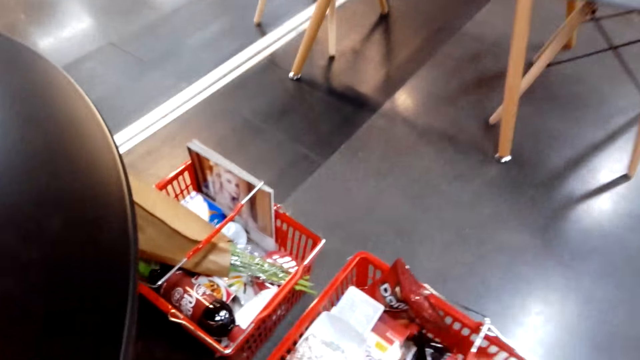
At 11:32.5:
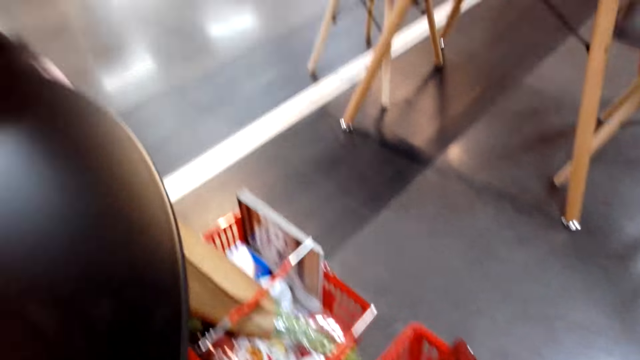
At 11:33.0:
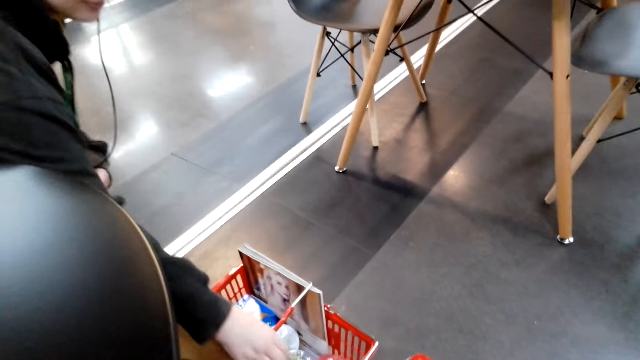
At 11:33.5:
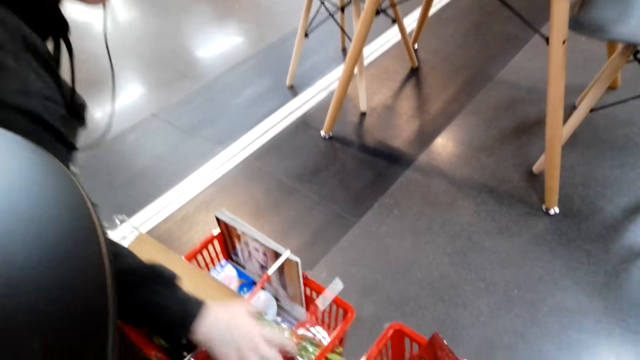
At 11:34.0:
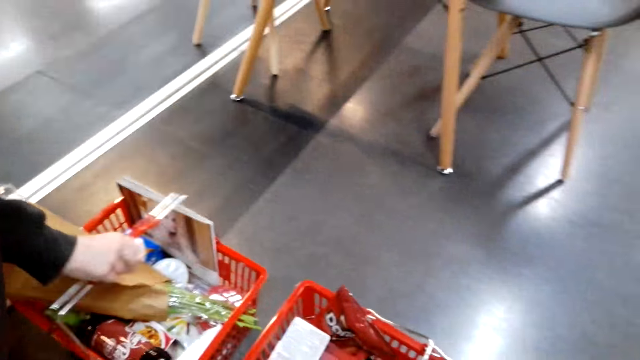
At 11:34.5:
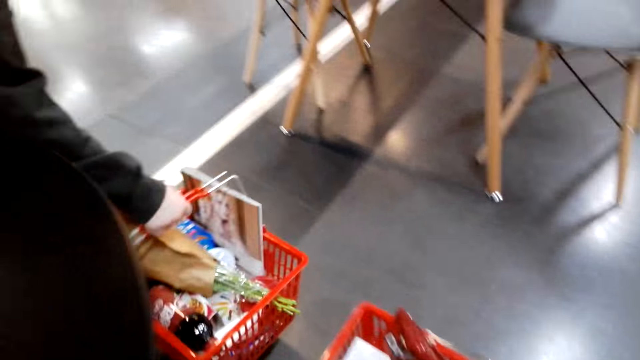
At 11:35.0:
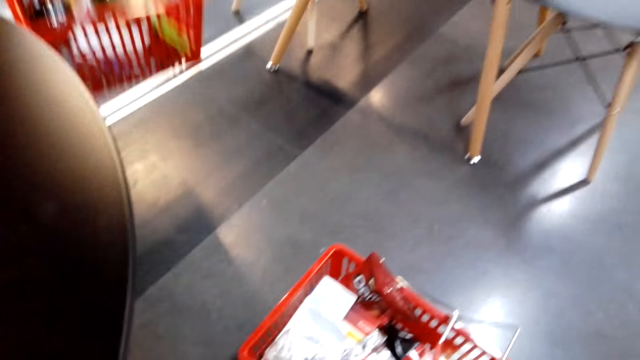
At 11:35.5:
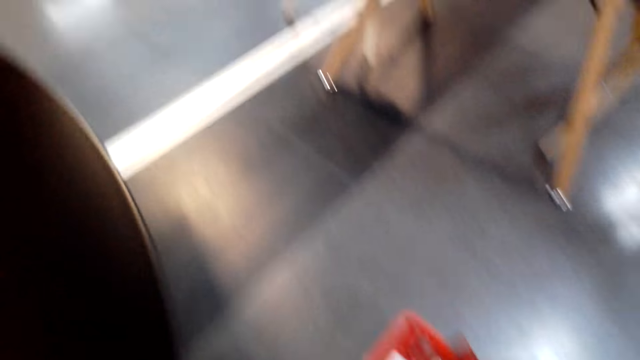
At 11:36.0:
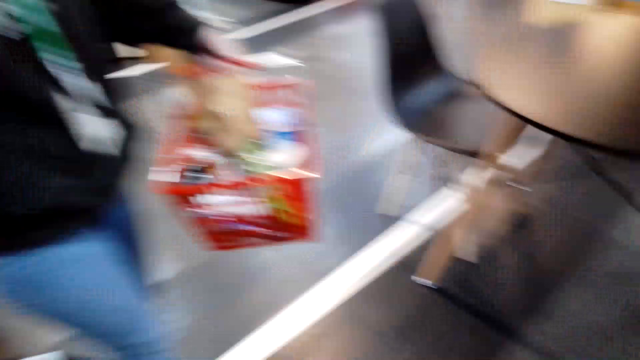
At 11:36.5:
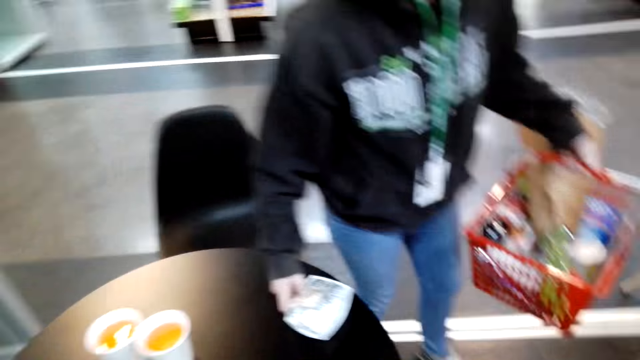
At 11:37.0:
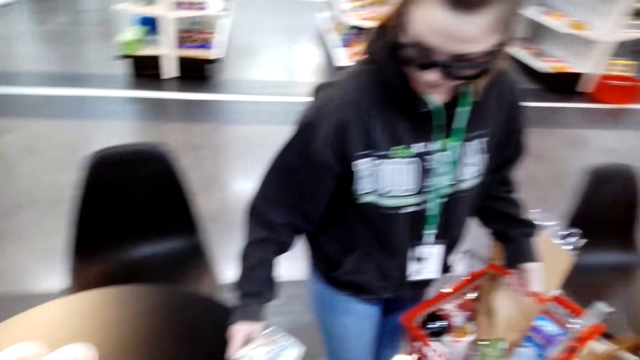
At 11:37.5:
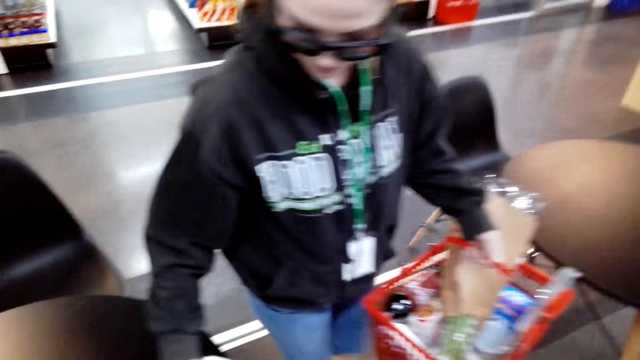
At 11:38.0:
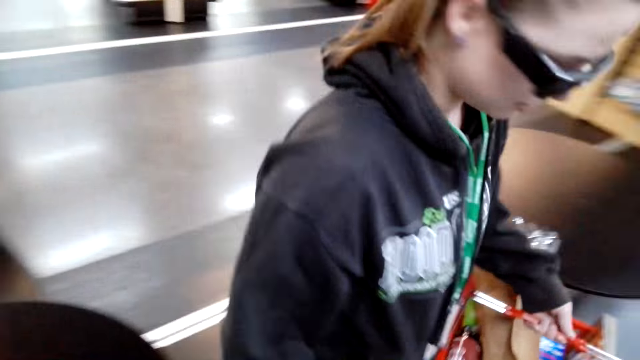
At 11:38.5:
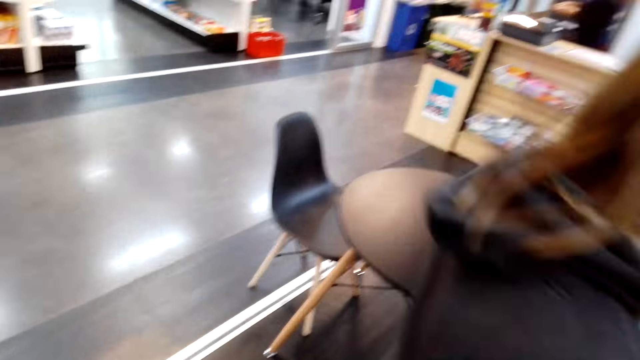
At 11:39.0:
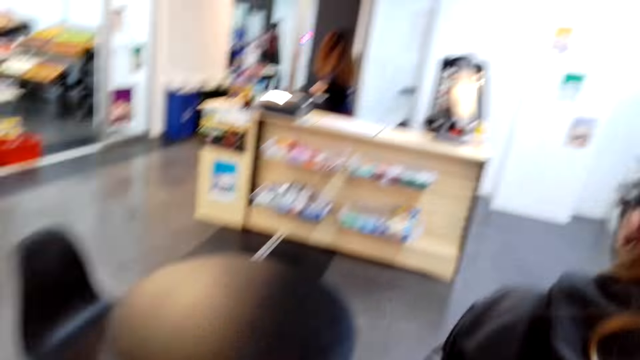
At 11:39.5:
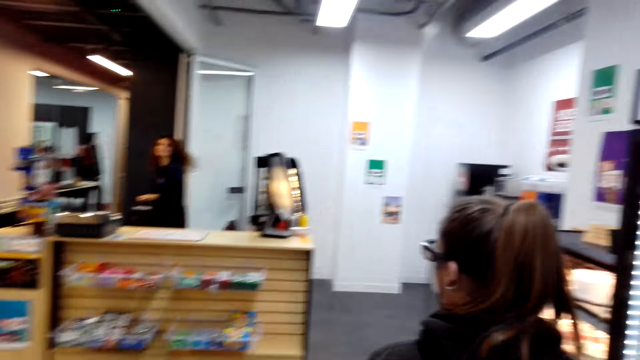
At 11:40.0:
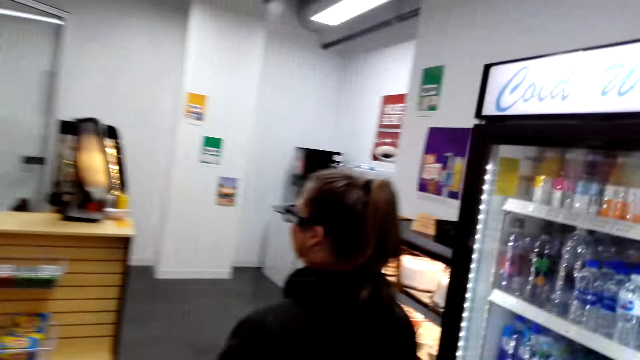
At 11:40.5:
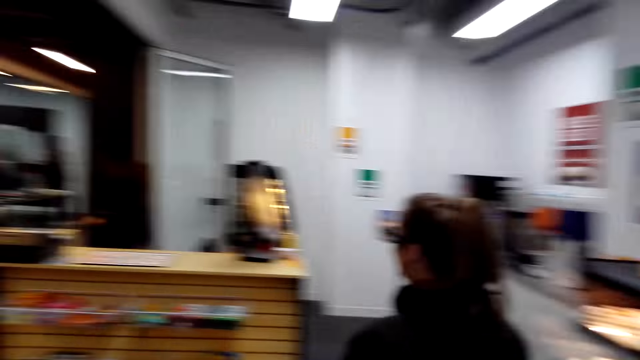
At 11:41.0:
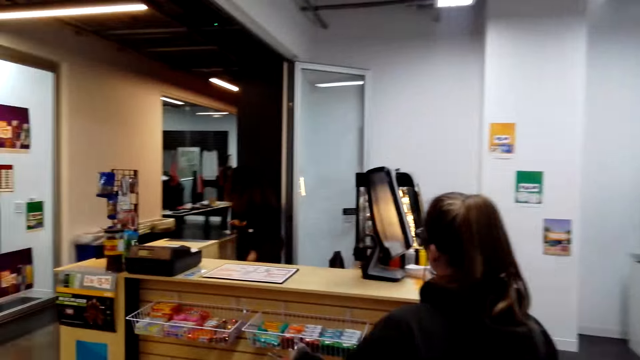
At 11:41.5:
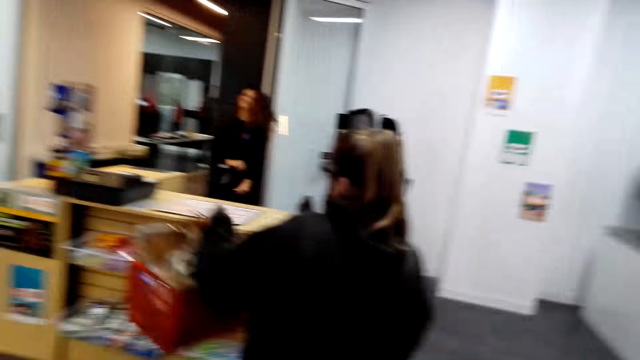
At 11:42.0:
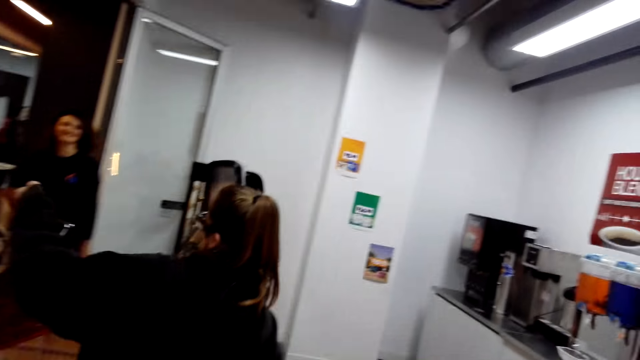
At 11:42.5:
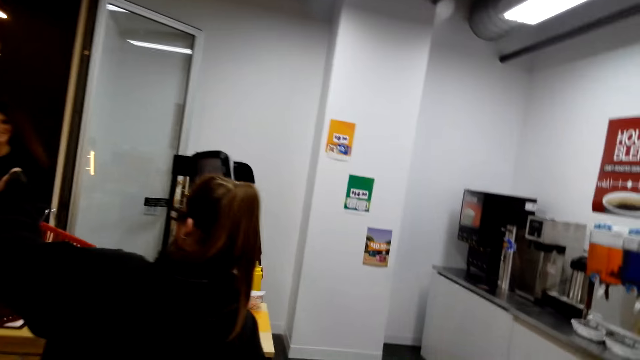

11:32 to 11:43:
A lady picks a shopping basket on the floor. The lady stands in the store, picks something on the table, walks around the store and walks towards the counter. The camera wearer walks around.

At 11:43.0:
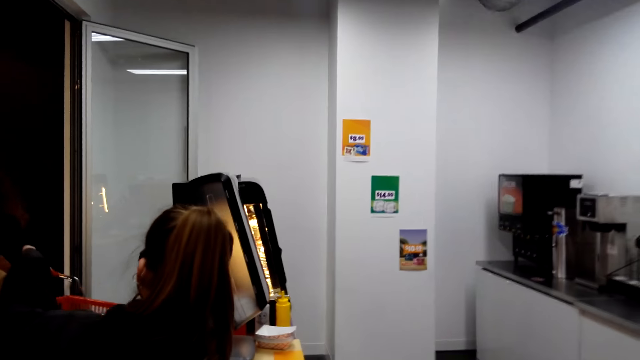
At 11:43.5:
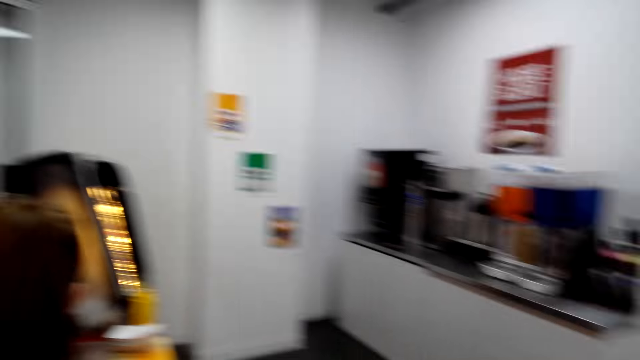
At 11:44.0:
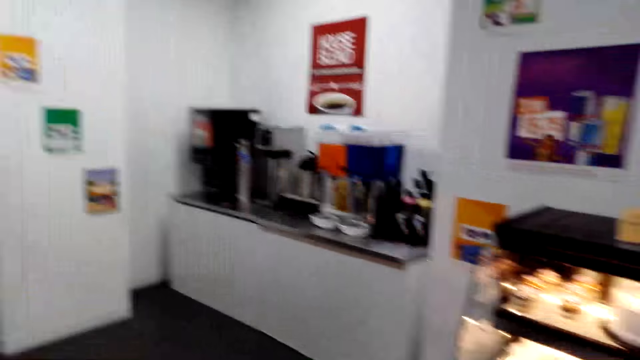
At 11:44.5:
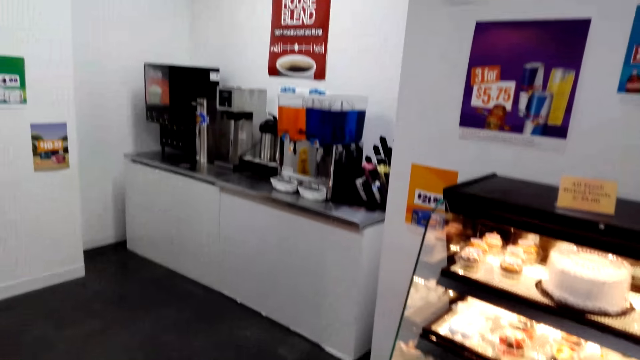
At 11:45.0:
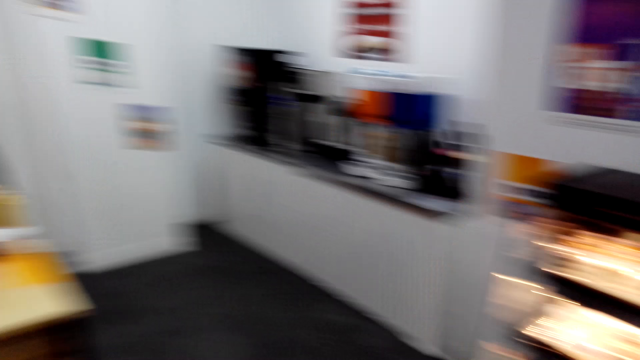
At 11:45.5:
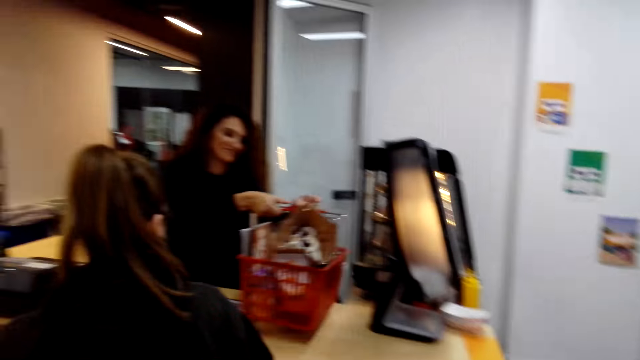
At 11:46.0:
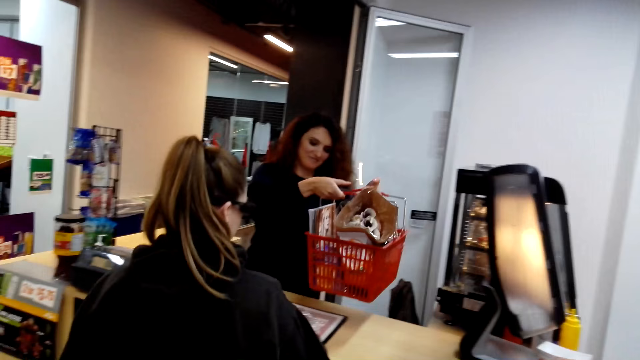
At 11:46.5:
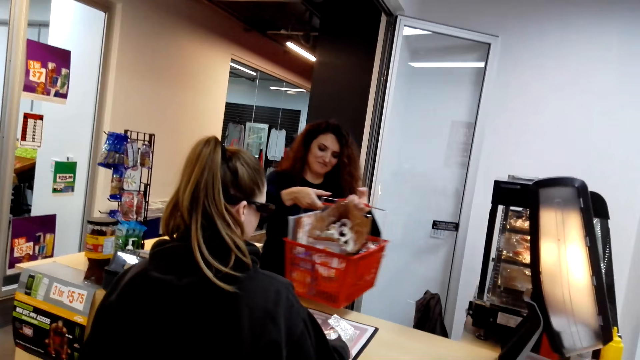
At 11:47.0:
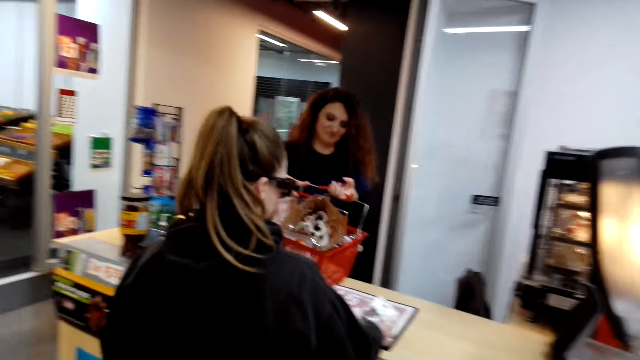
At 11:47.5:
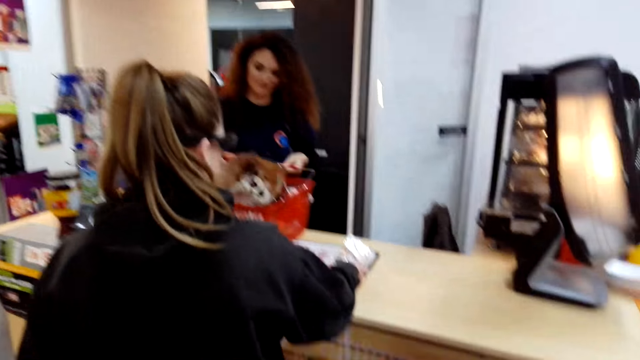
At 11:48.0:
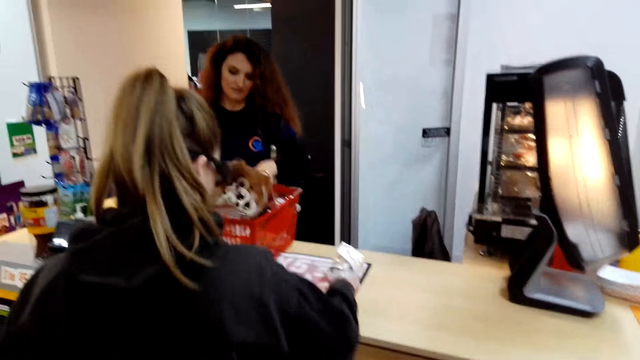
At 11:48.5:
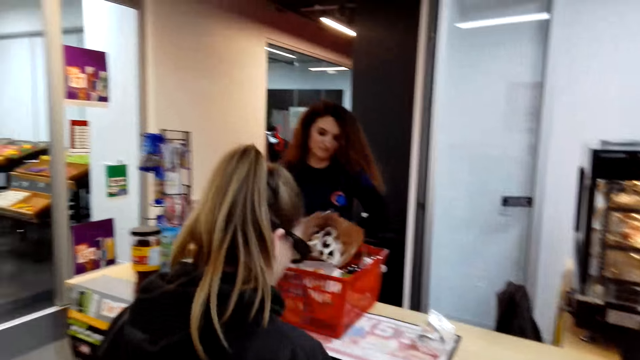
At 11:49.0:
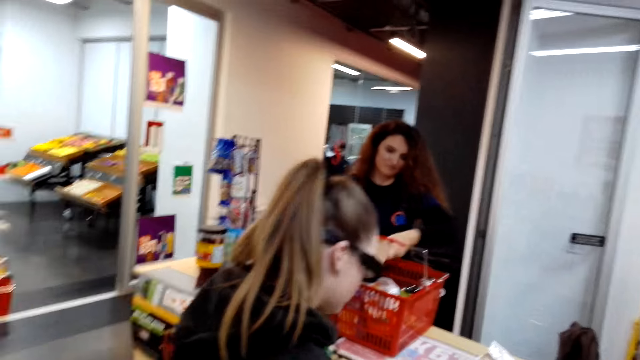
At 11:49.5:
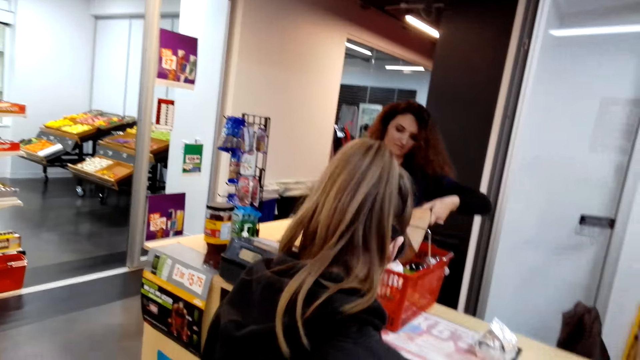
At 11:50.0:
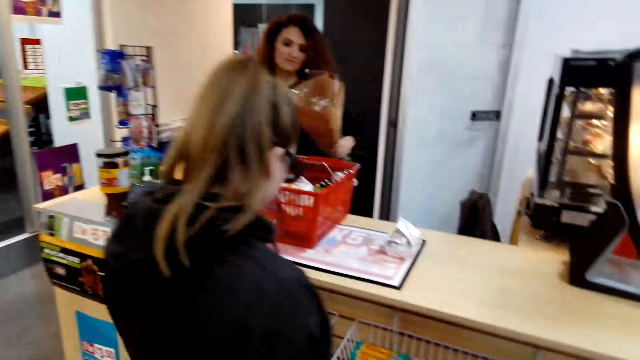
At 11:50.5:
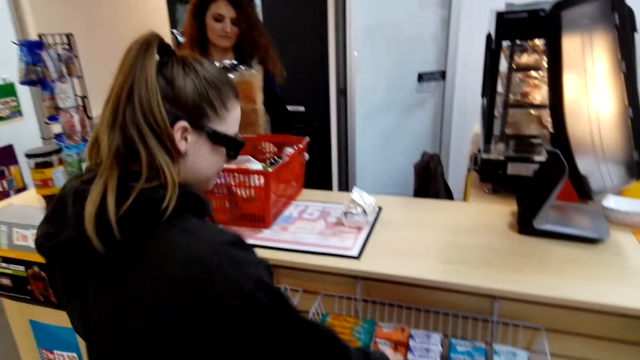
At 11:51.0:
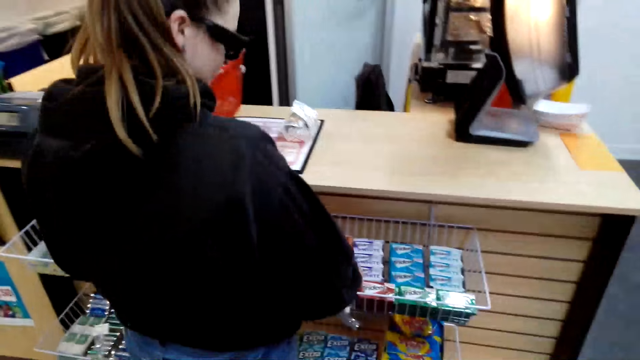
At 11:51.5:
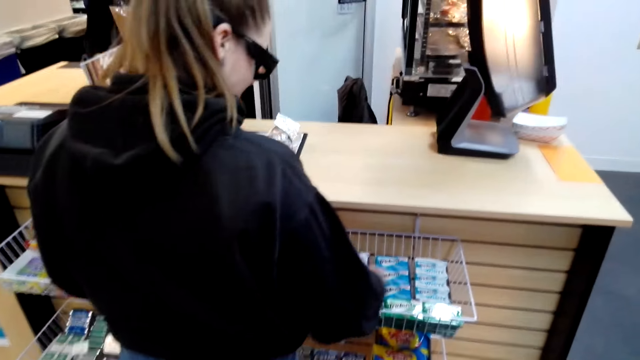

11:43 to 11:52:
A lady places a shopping basket on the counter. Another lady lifts the shopping basket at the counter and places the shopping basket at the counter. The other lady checks the items and picks fresh flowers from the shopping basket.
